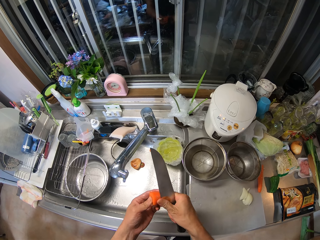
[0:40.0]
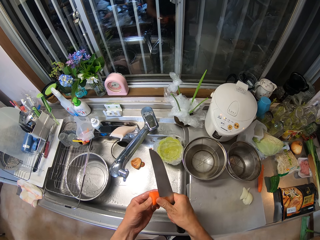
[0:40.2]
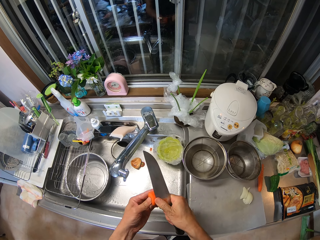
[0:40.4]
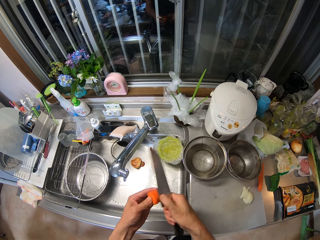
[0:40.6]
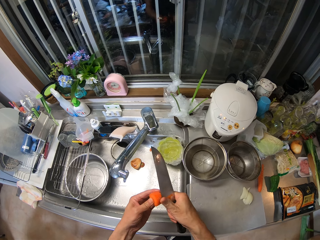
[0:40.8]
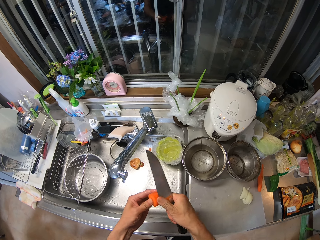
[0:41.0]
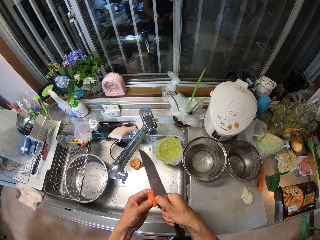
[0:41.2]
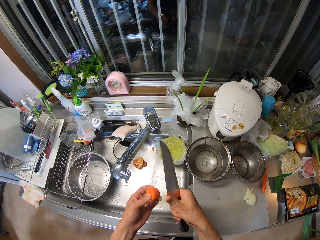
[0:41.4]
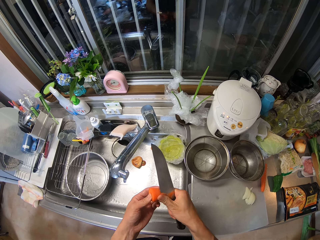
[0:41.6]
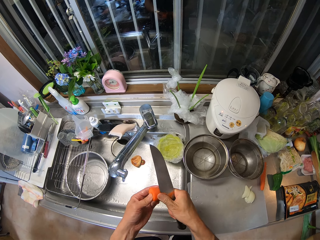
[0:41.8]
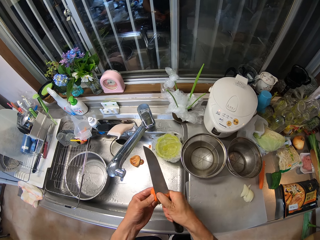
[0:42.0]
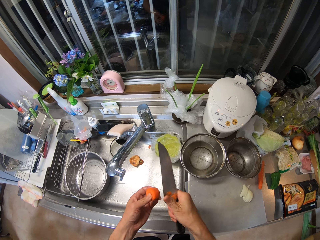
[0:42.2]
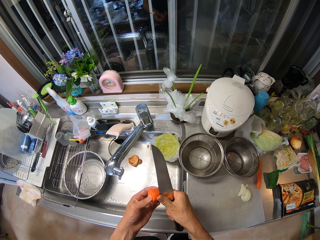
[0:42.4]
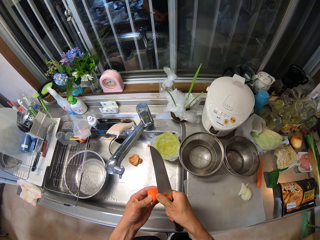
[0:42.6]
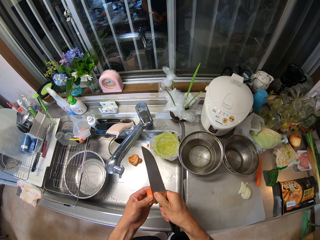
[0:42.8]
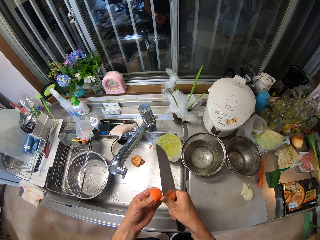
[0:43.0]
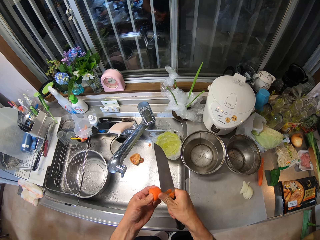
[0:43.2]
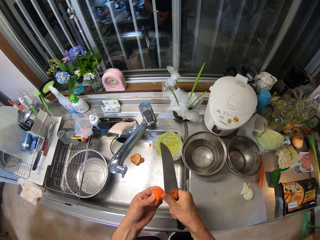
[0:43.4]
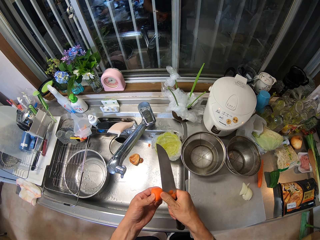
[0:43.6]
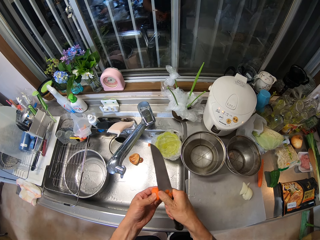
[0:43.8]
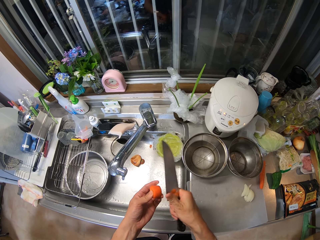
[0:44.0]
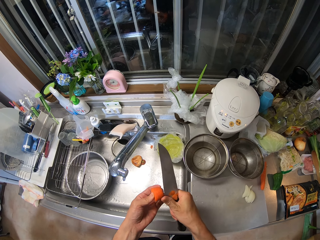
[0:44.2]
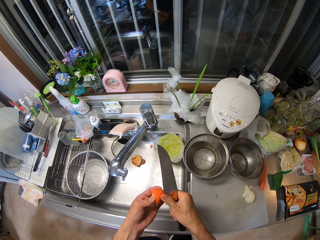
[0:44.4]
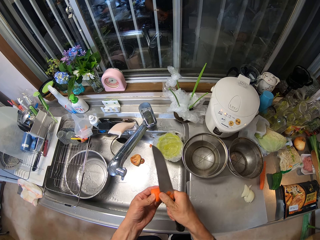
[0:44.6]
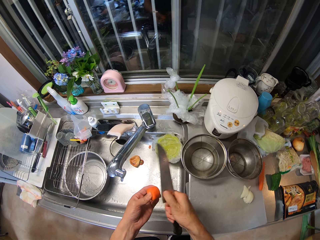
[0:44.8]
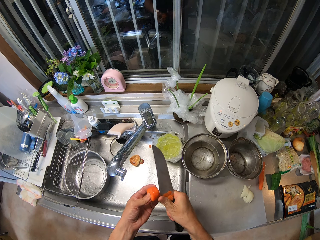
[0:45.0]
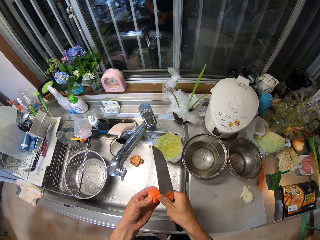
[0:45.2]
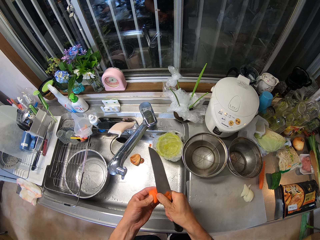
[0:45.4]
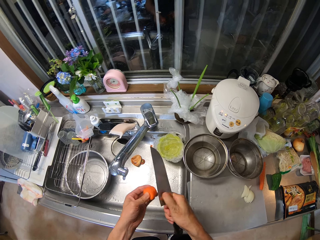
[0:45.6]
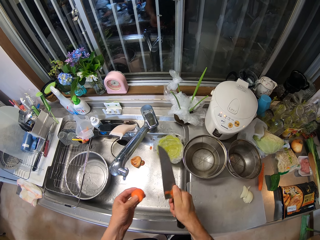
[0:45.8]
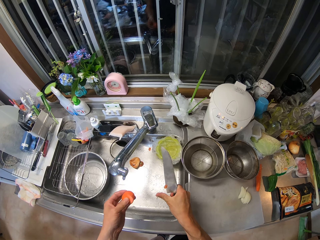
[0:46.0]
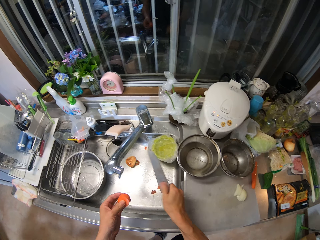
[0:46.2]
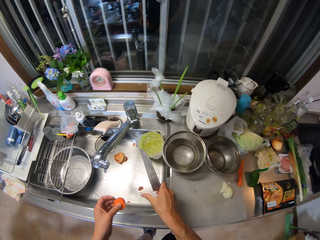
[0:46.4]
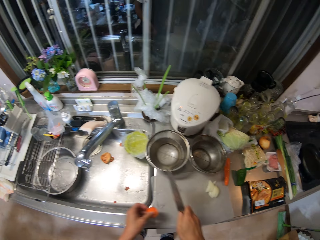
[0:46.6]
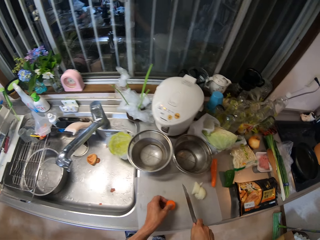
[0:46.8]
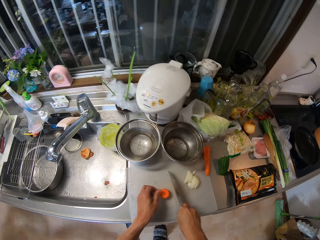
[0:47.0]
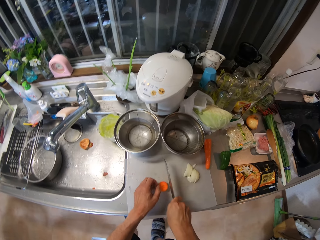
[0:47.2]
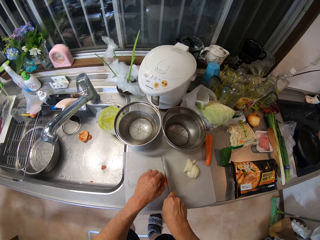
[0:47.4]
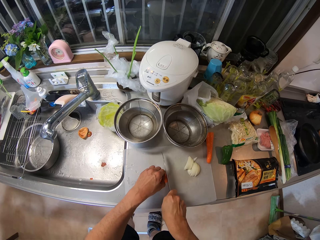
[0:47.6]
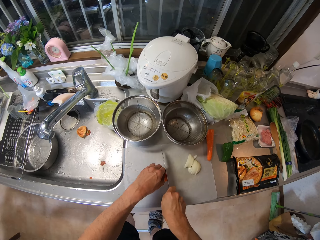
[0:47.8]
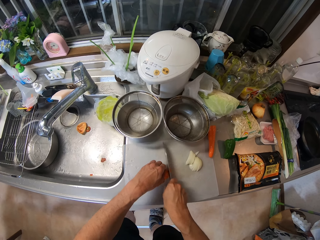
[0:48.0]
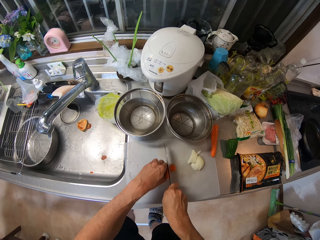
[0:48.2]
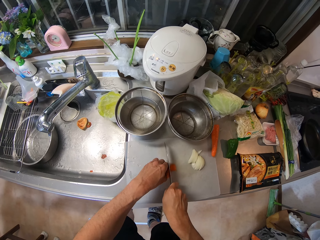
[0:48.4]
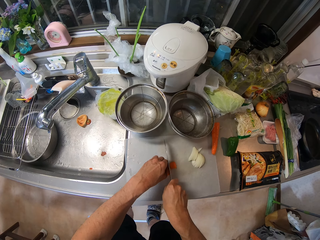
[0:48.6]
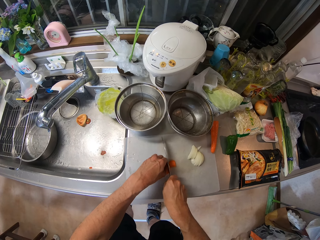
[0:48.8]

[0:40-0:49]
The camera wearer throws the peel in the sink. He places back the carrot on the cutting board. He slices the carrot with the knife in his hand on the cutting board.

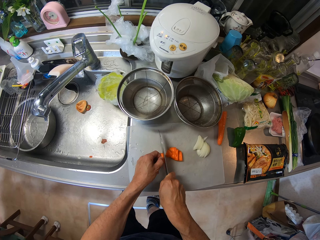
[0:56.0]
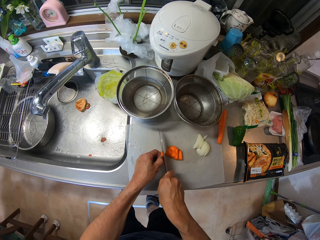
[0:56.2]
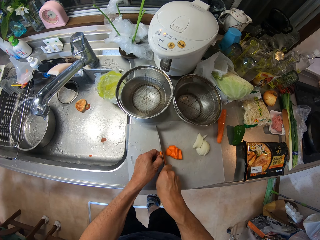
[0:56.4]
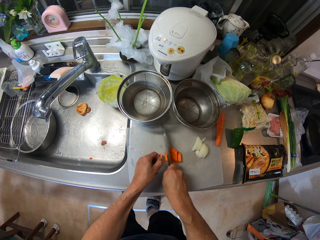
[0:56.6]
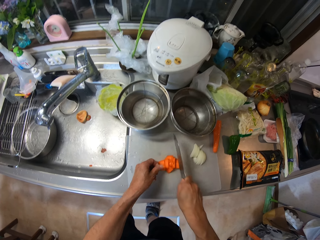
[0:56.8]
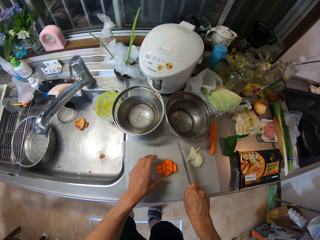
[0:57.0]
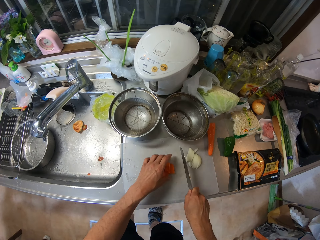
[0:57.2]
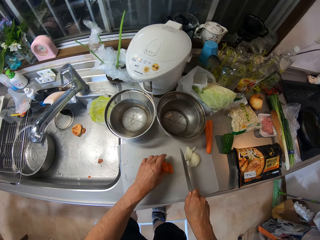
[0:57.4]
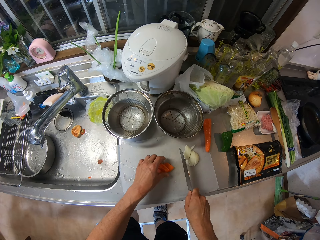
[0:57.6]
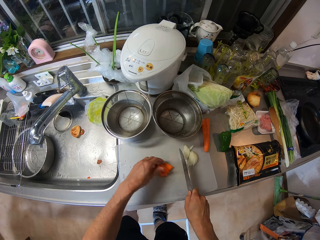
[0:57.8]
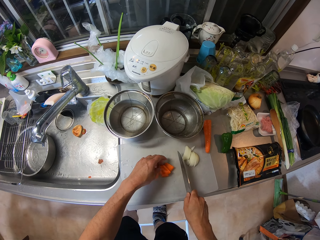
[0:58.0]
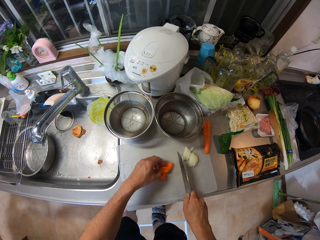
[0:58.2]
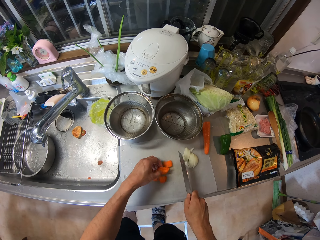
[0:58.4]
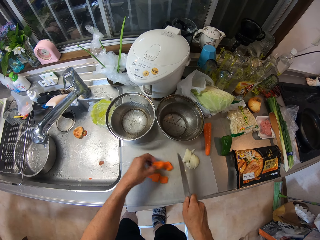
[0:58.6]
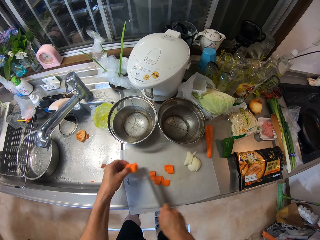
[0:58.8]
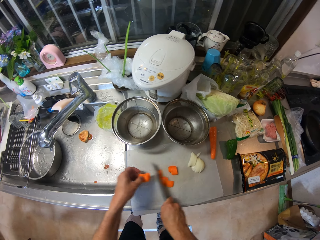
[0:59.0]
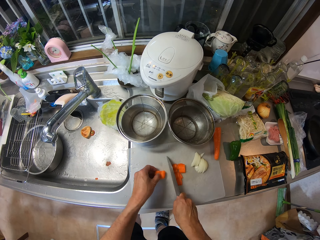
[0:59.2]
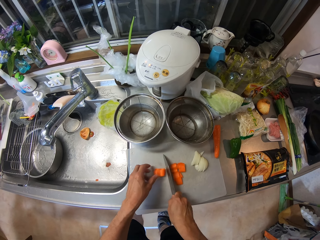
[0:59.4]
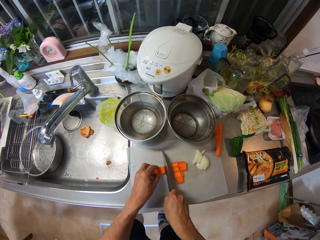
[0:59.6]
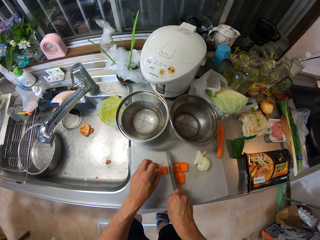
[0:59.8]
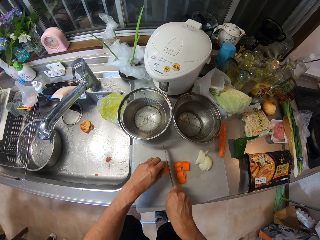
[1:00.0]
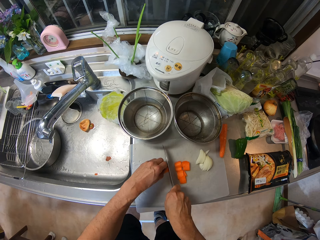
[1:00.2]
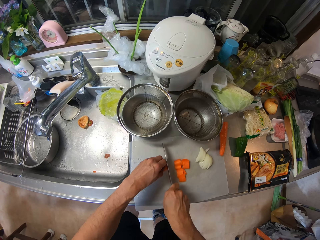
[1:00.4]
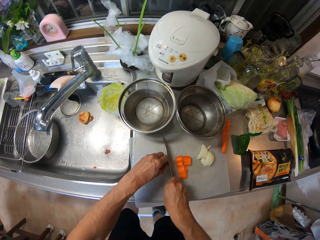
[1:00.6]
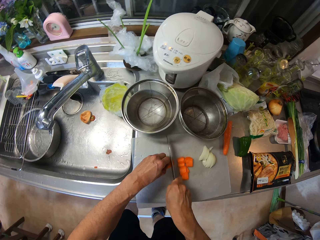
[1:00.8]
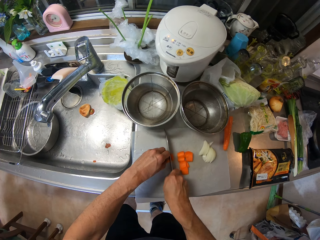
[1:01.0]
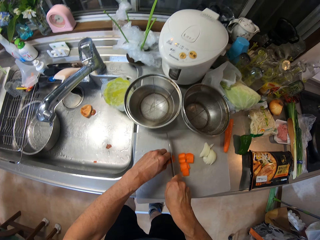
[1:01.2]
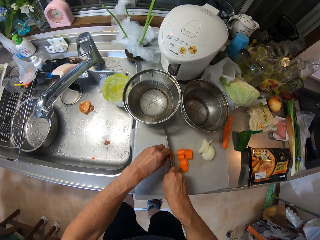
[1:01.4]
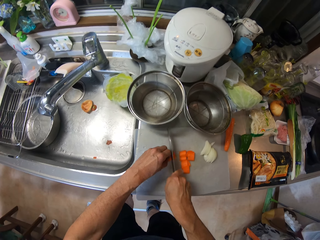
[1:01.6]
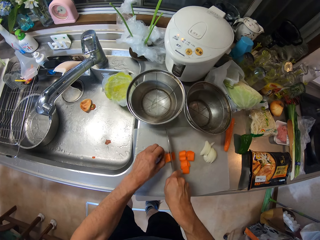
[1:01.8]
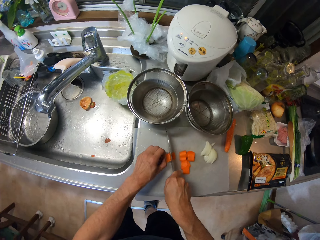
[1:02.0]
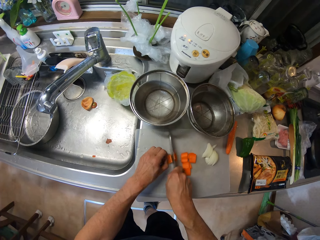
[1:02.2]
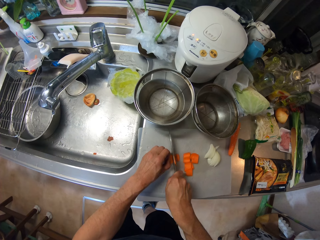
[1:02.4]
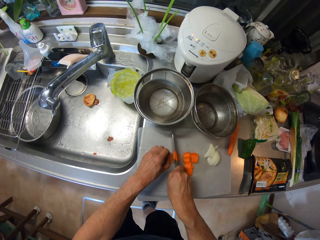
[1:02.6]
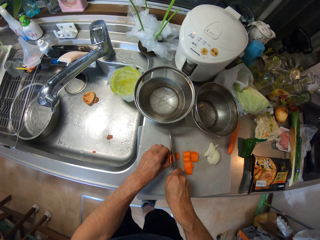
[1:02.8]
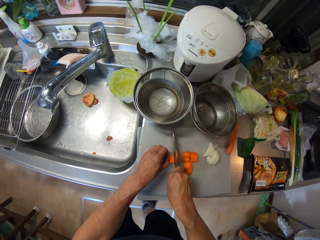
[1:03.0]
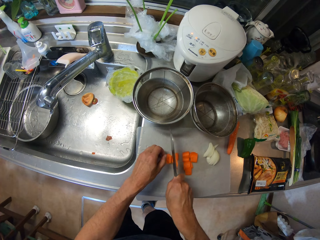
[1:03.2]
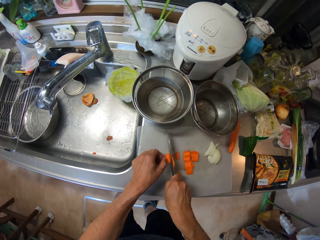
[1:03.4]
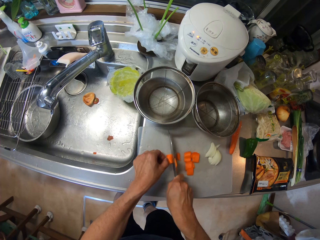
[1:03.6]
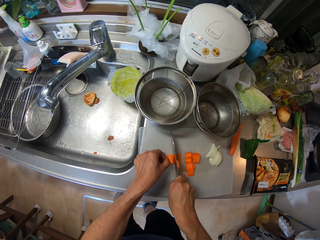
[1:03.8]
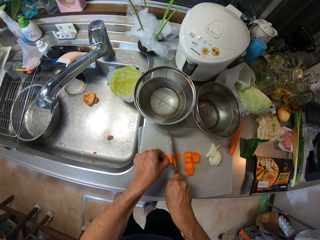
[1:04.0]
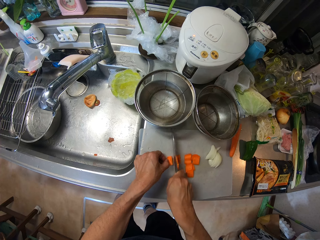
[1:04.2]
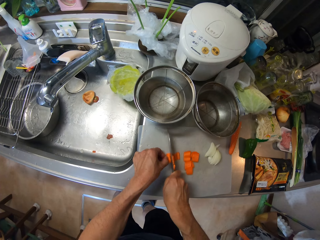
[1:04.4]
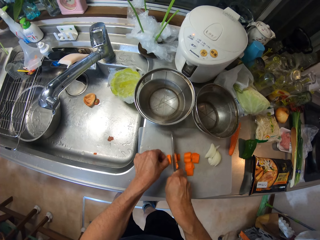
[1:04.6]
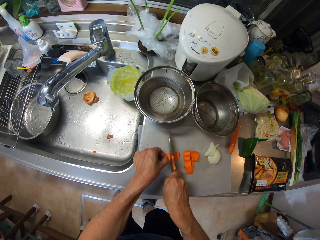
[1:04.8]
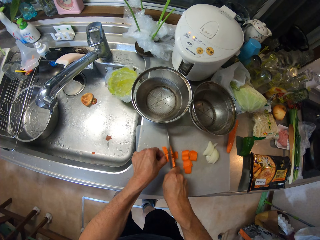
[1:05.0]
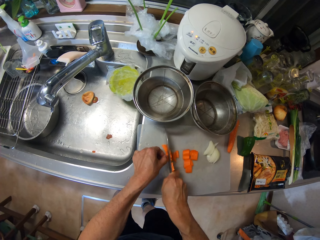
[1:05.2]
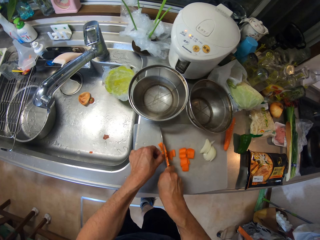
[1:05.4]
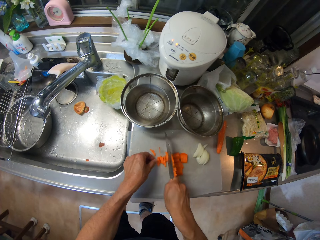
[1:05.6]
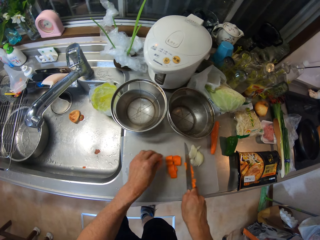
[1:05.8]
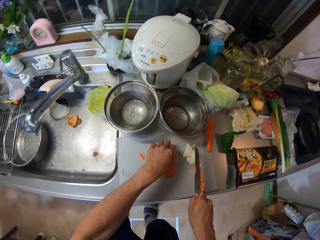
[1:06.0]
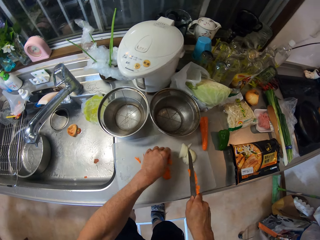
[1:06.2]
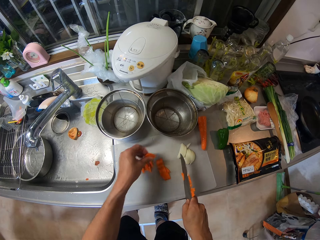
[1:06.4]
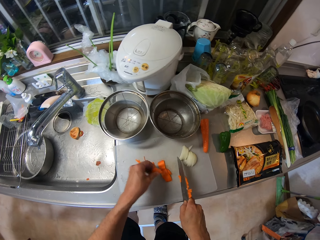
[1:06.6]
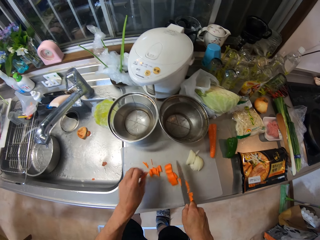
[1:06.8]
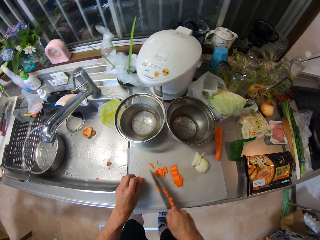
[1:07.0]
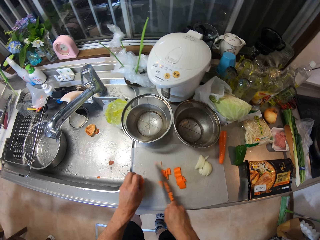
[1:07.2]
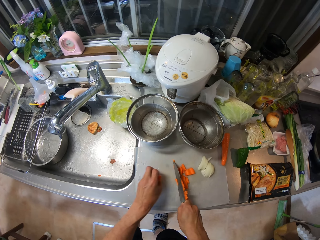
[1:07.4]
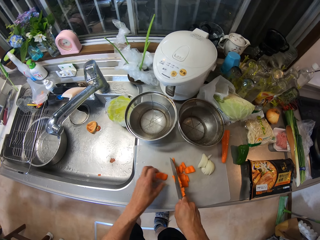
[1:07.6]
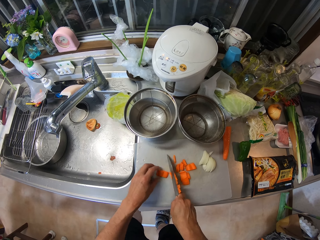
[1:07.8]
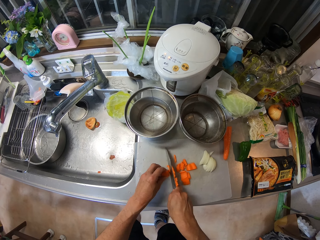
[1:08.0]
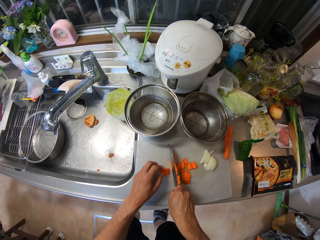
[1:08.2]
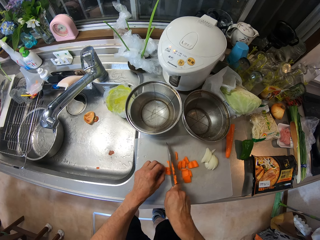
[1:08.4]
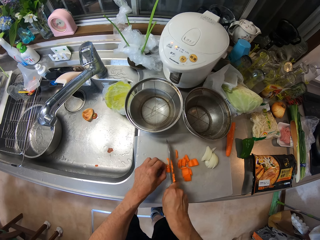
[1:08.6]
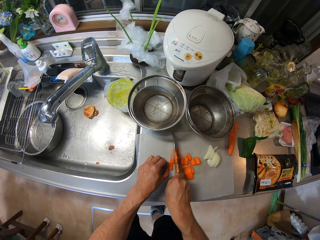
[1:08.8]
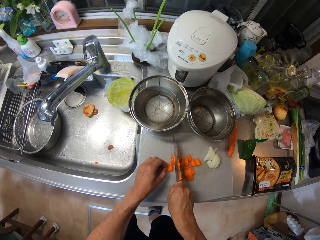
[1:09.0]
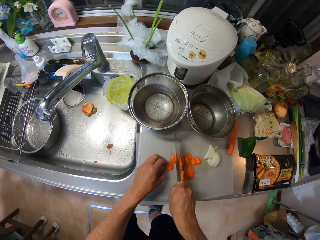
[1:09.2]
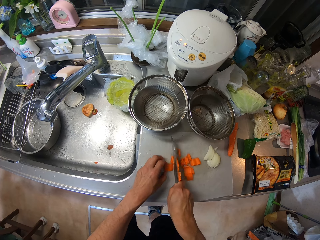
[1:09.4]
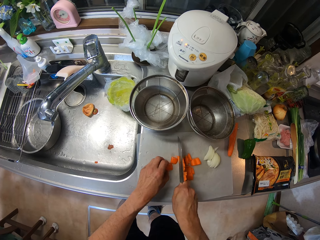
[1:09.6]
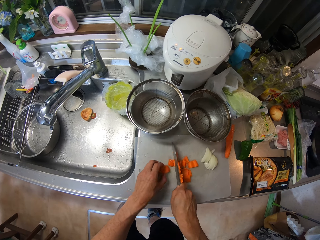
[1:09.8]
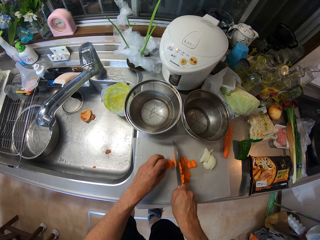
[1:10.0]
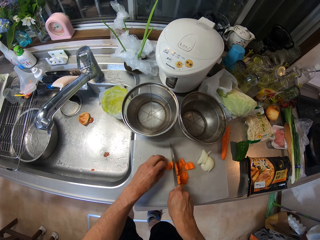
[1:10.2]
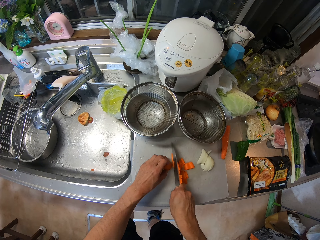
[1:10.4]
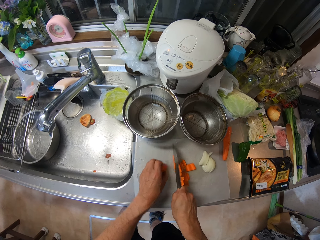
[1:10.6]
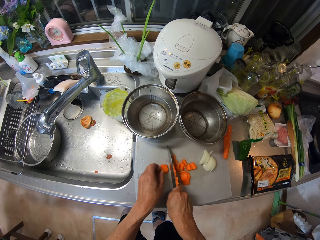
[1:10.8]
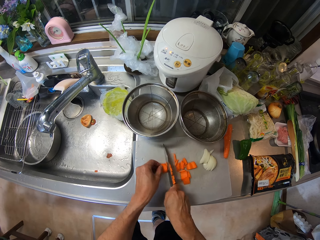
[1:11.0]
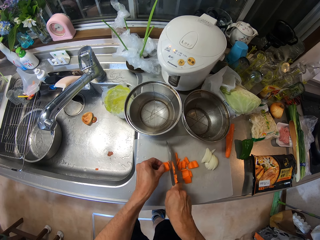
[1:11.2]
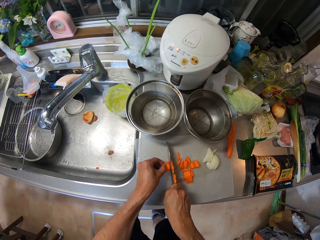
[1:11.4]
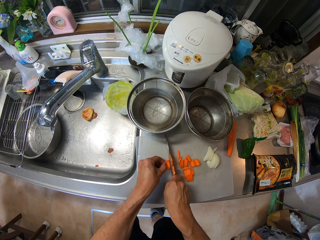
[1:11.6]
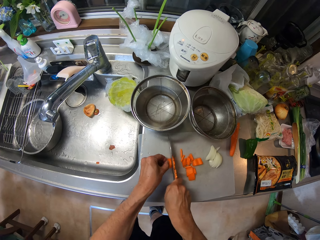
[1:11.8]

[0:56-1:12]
The camera wearer picks up a piece of the carrot with his left hand. He moves the carrot to one side of the cutting board. He slices the carrot with the knife in his hand on the cutting board. He picks up another piece of the carrot with his left hand. He moves the carrot to one side of the cutting board. He slices the carrot with the knife in his hand on the cutting board.
